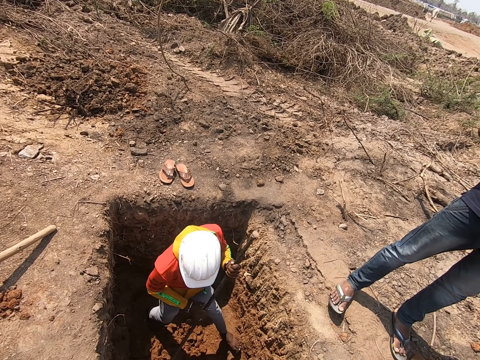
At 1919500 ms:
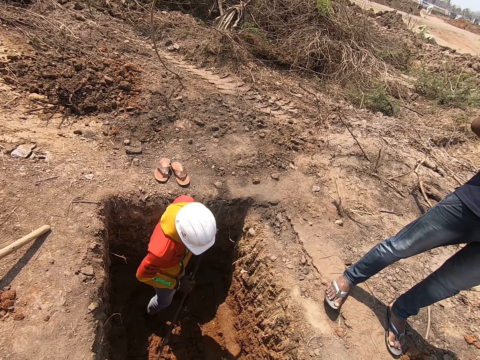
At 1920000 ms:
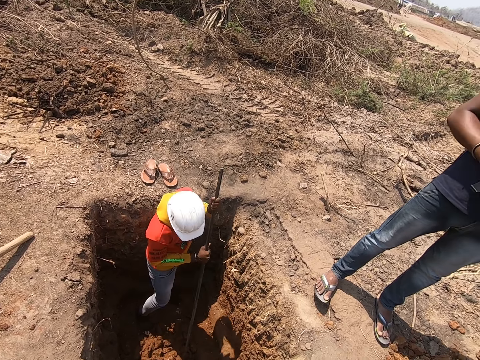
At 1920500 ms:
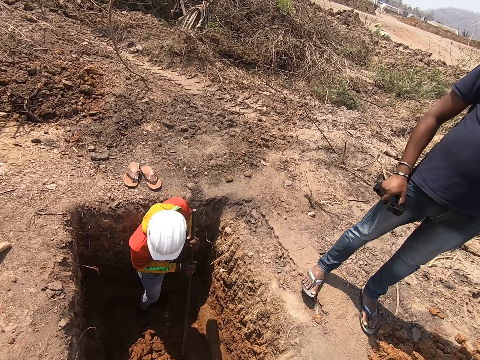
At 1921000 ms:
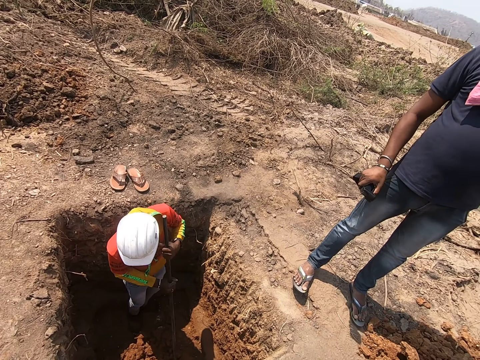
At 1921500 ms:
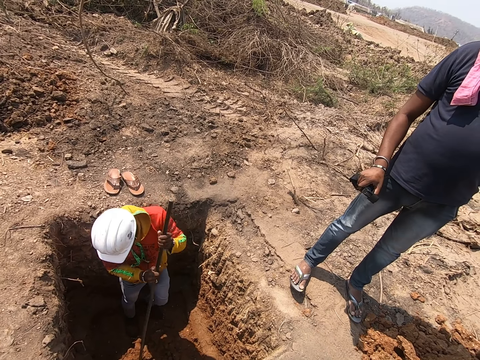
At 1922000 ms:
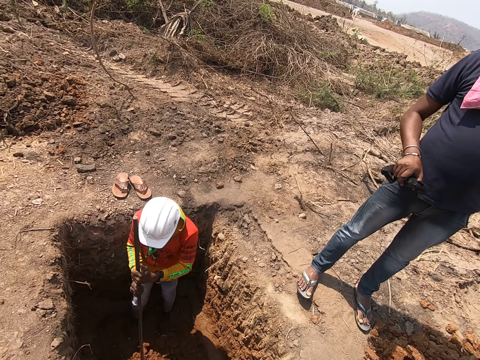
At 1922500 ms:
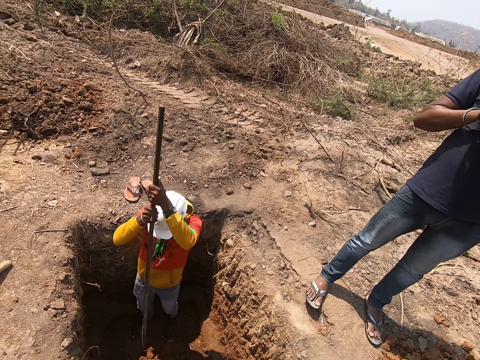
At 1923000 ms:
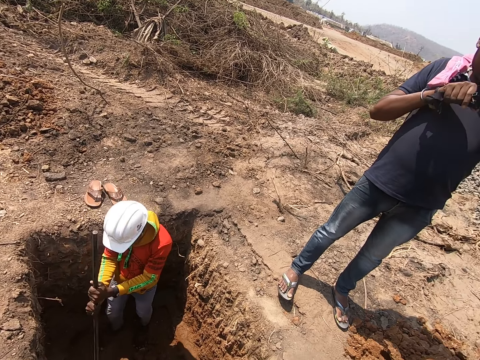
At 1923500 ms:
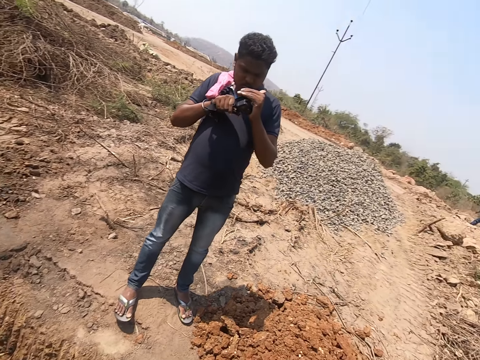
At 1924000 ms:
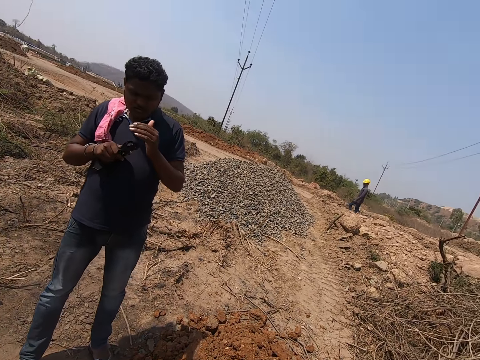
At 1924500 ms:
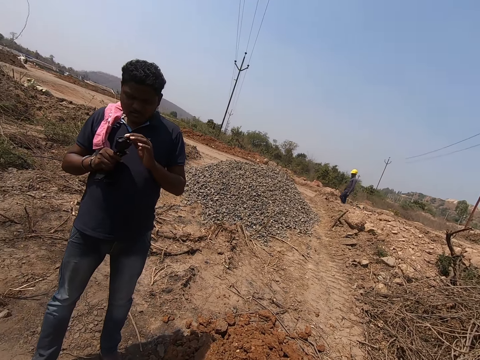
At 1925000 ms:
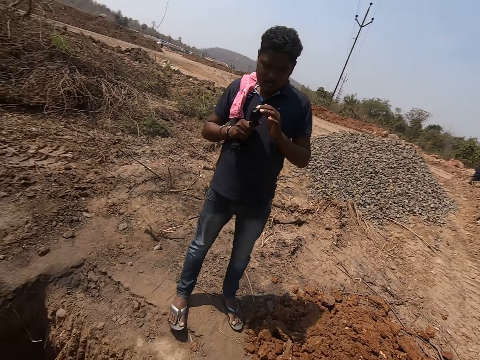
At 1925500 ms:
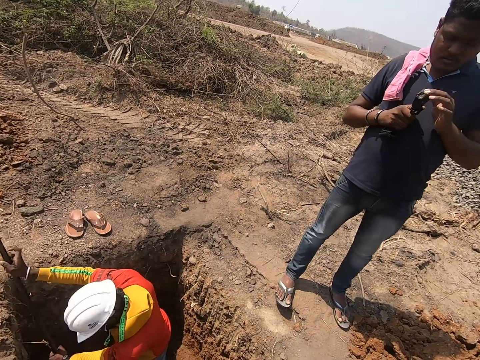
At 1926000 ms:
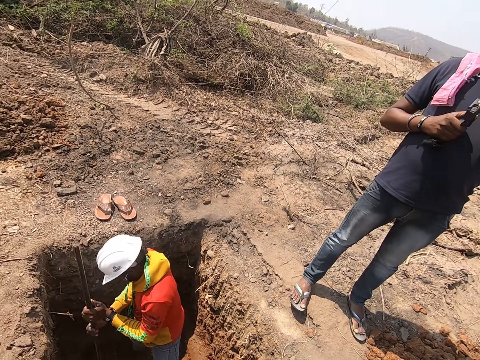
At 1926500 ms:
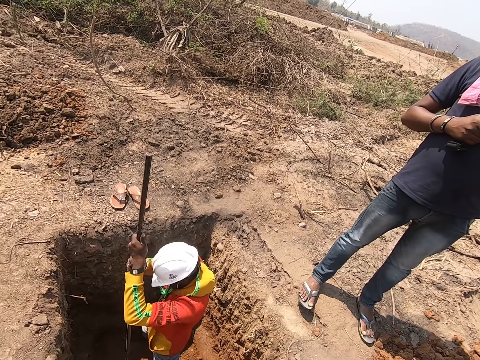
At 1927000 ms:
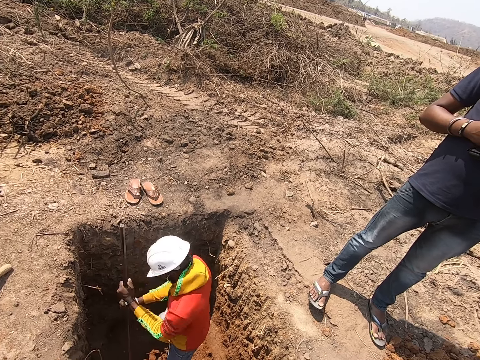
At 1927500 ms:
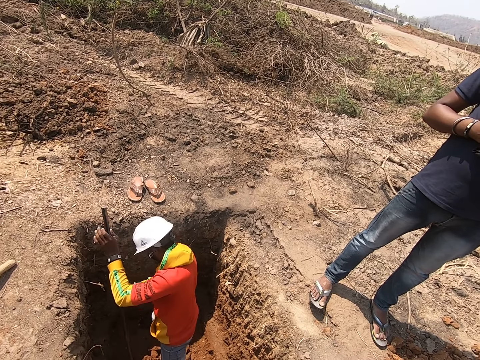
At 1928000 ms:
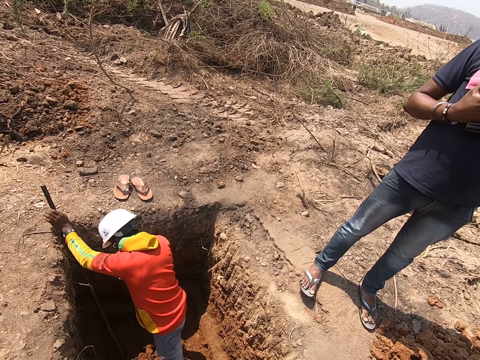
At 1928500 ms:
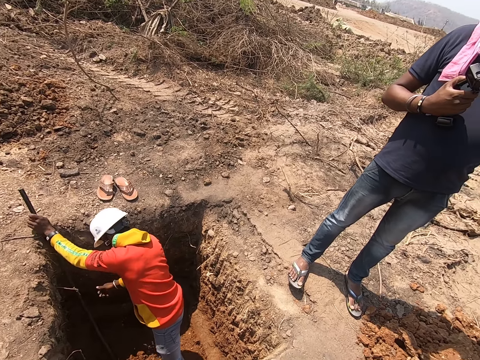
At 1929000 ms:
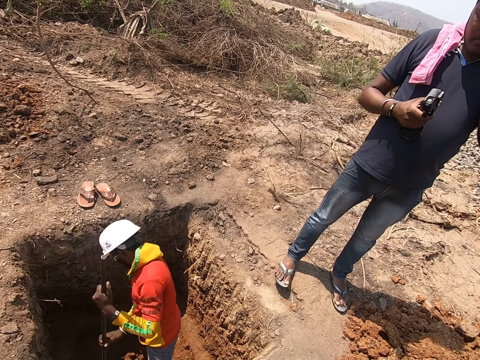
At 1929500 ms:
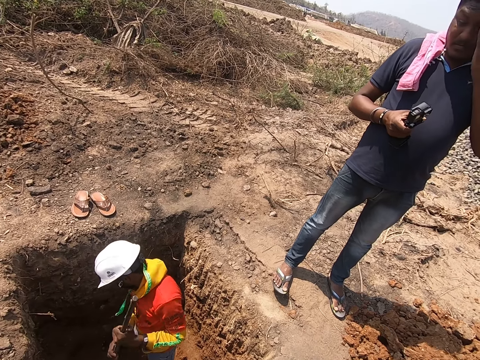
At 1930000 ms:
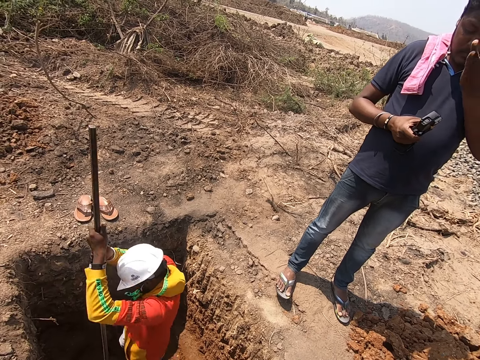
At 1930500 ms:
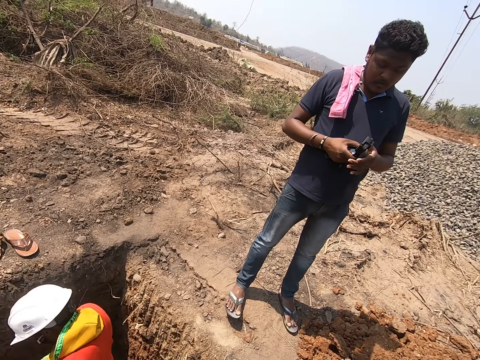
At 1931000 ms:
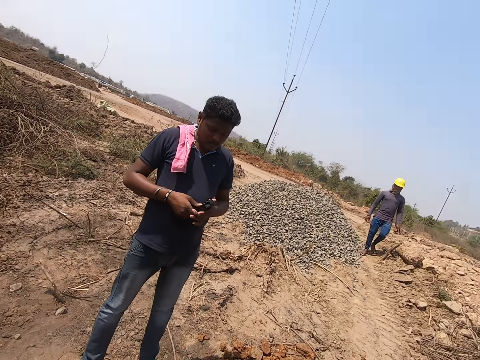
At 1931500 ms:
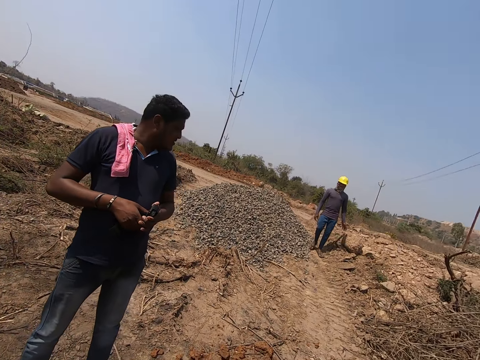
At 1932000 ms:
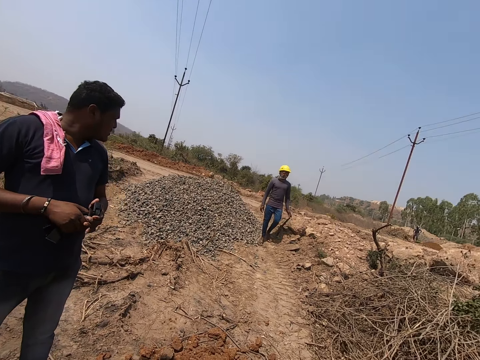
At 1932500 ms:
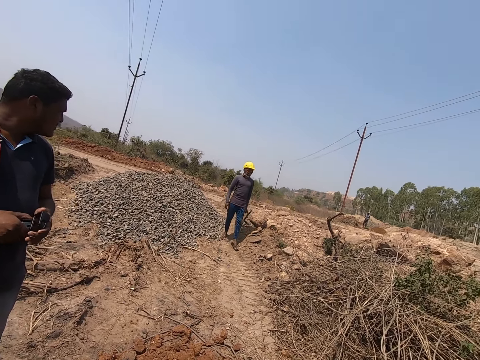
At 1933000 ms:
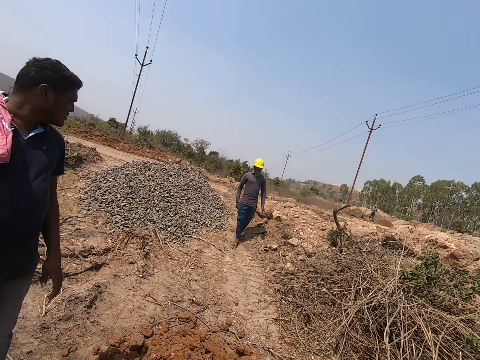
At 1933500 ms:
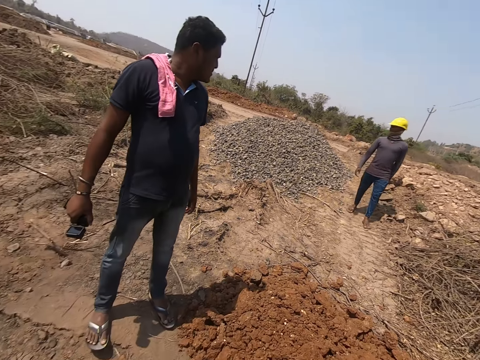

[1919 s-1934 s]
A man looks at a camera in his right hand. The camera wearer looks around. Another man digs the ground of the pit with the long rod in his hands. The first man rubs his face with his left hand. The first man holds the camera with his hands. A third man walks towards the camera wearer.

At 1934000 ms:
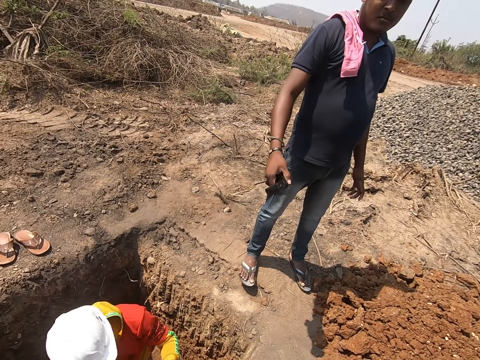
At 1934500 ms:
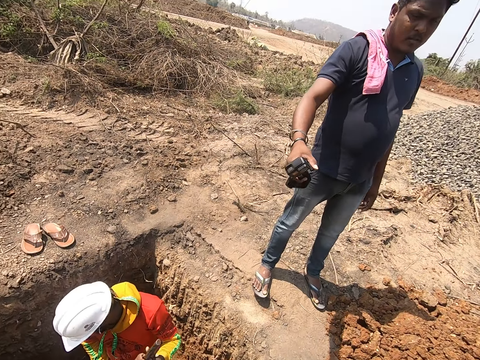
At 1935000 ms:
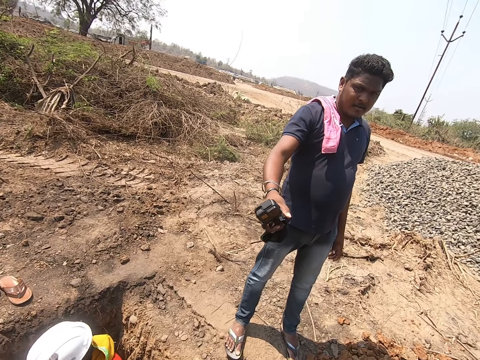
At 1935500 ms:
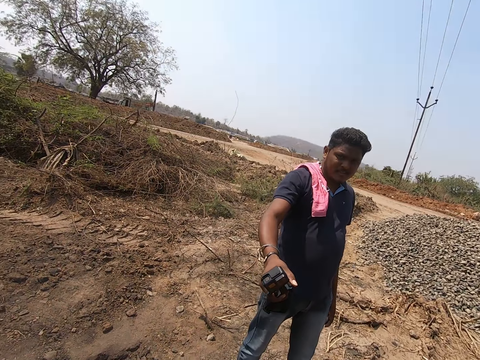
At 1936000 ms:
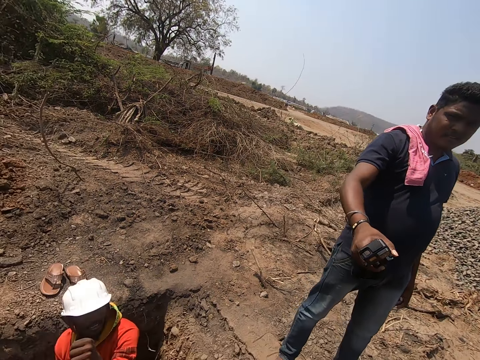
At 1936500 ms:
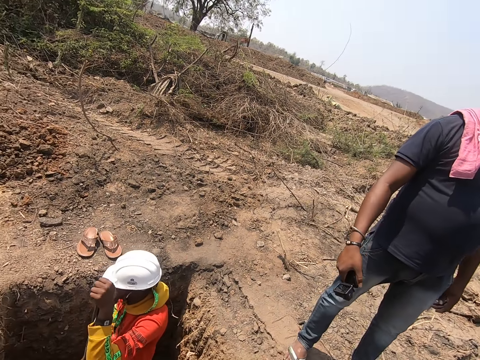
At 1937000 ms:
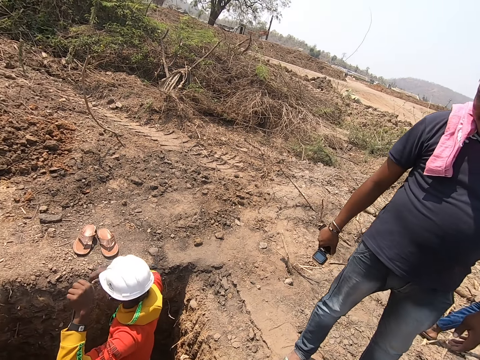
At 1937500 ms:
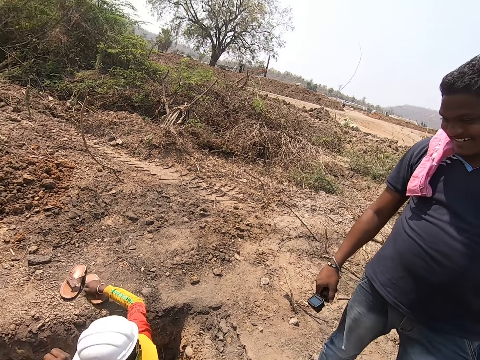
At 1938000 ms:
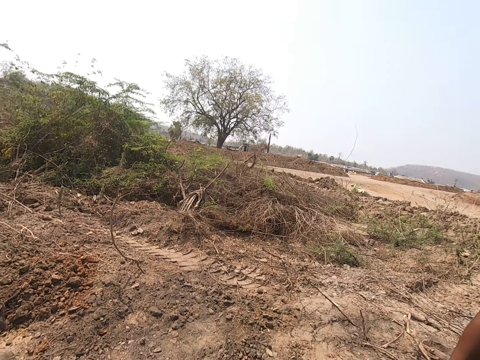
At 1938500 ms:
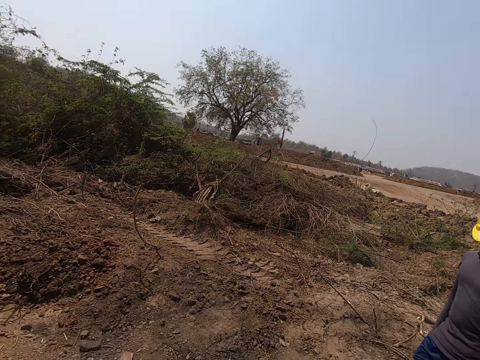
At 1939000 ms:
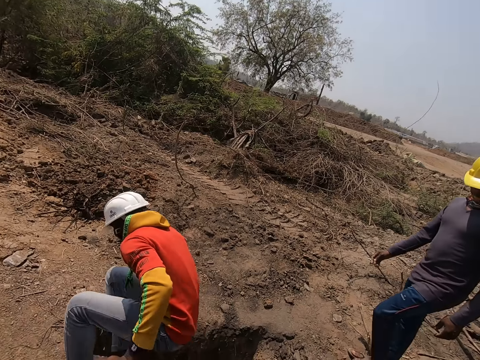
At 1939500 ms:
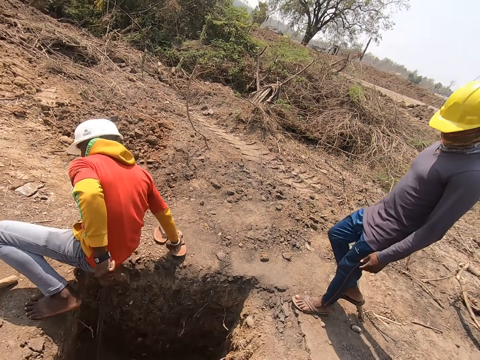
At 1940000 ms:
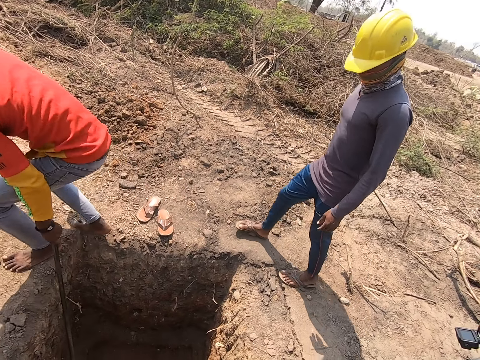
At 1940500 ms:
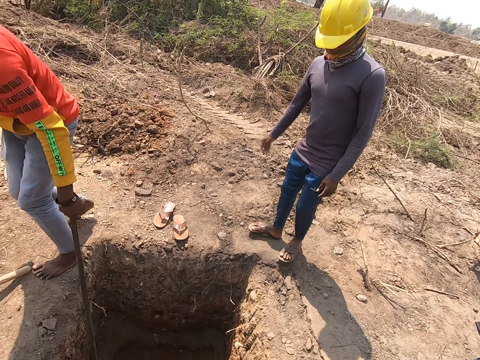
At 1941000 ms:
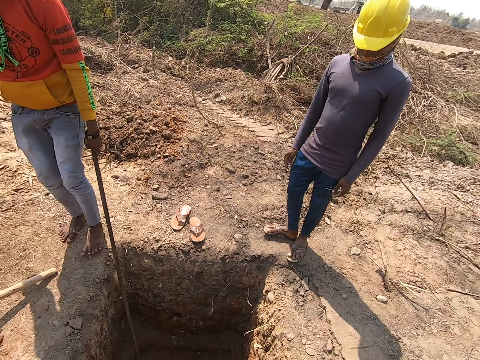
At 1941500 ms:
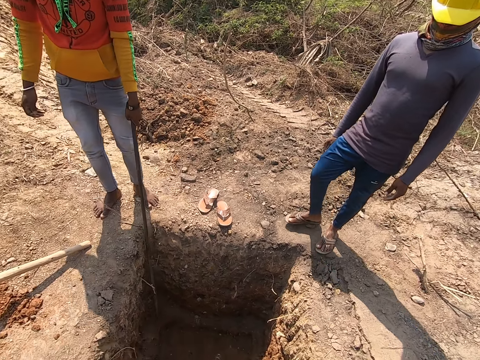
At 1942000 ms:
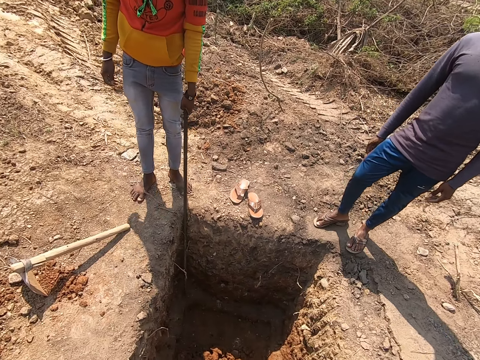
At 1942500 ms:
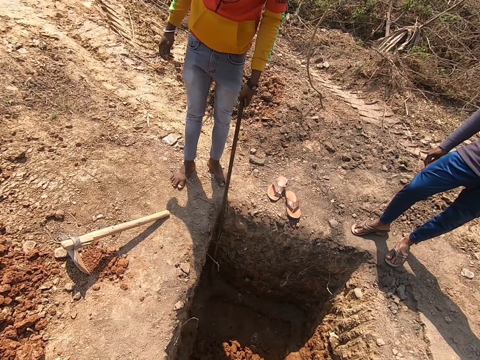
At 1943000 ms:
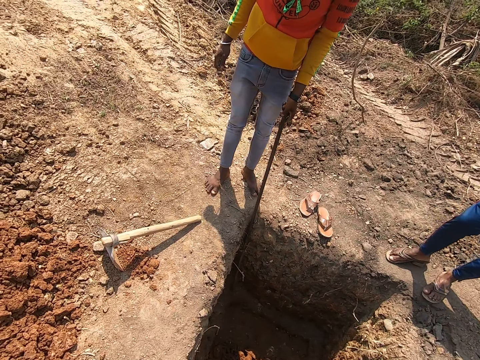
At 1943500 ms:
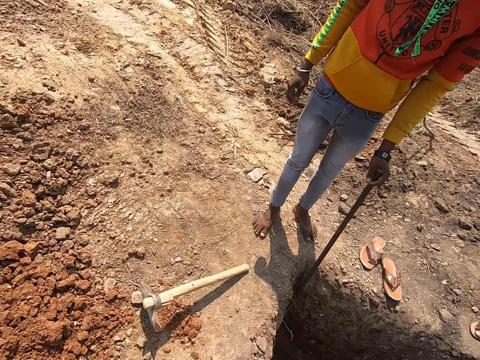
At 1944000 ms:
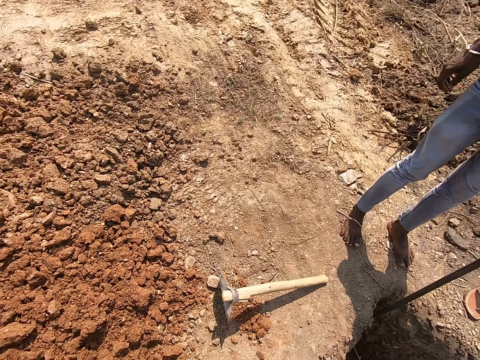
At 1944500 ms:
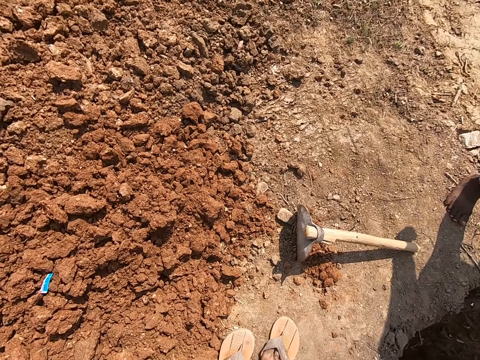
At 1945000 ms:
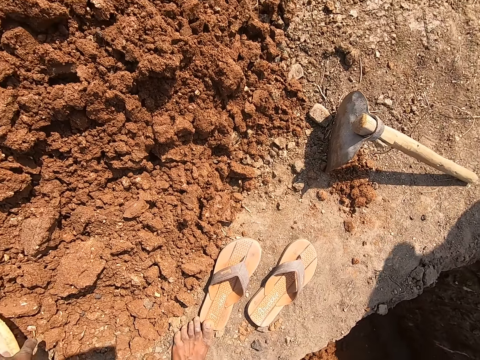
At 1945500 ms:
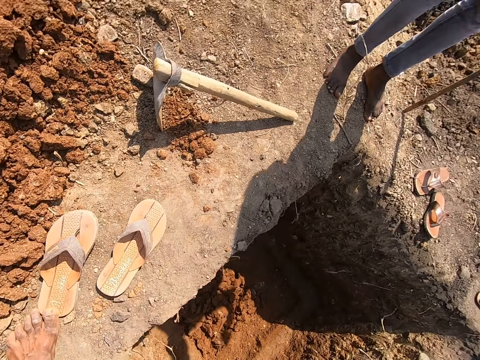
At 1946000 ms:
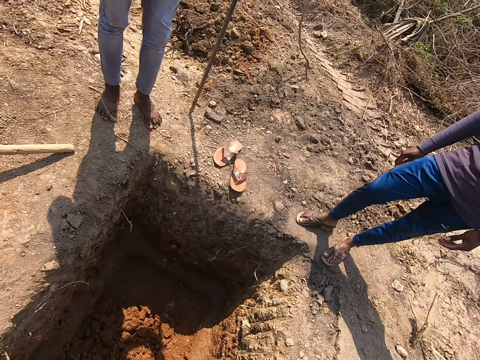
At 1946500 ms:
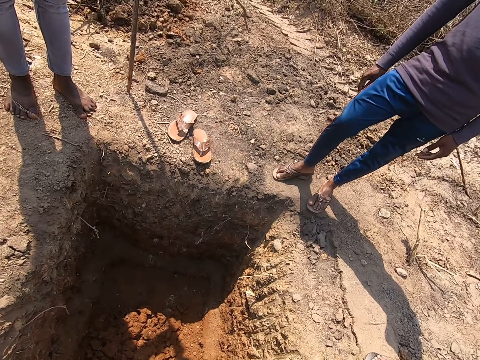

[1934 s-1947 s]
A man stretches the camera in his right hand towards the camera wearer. They speak to the man and another man. The other man touches a pair of slippers on the ground with his right hand. The other man climbs up to the surface of the ground from the pit. The camera wearer removes his slippers. They walk and look at the slippers.
